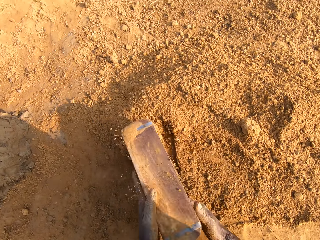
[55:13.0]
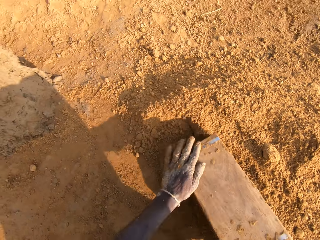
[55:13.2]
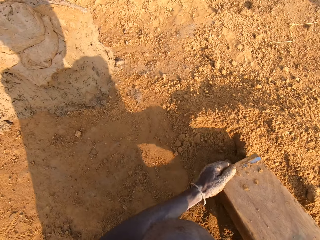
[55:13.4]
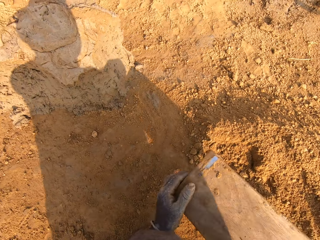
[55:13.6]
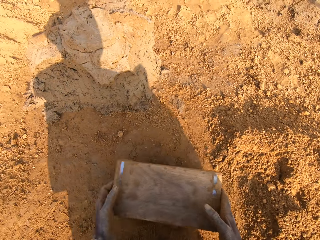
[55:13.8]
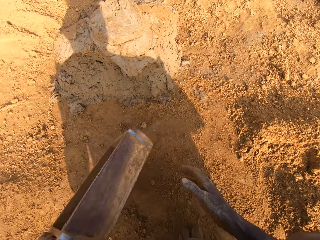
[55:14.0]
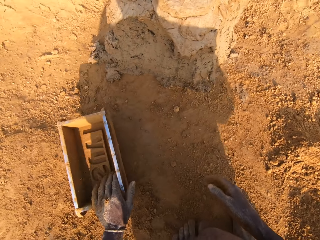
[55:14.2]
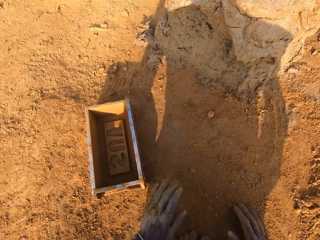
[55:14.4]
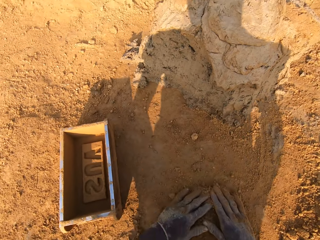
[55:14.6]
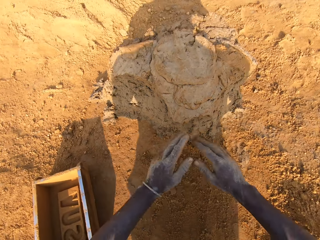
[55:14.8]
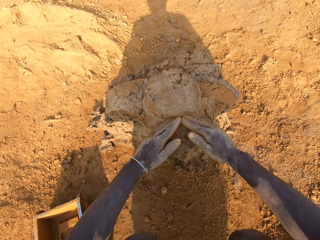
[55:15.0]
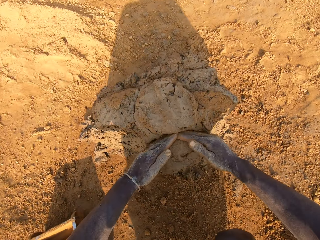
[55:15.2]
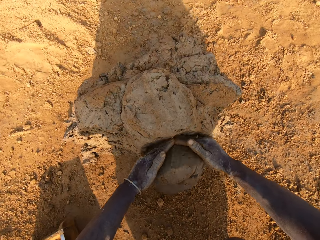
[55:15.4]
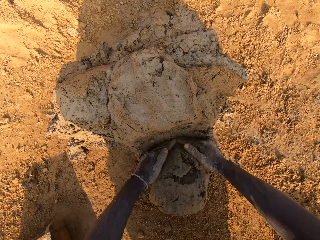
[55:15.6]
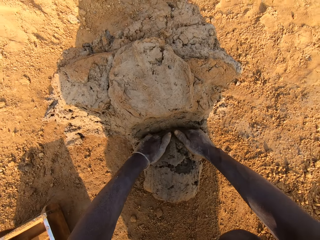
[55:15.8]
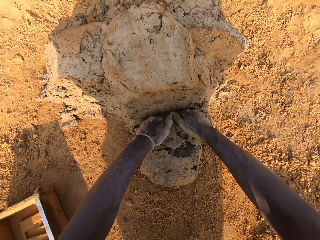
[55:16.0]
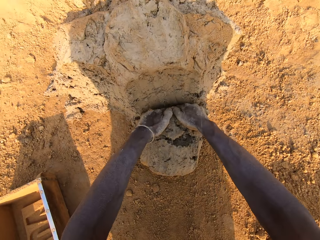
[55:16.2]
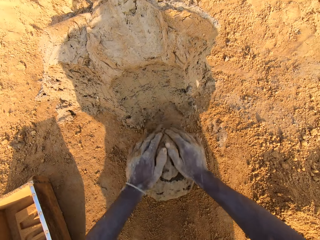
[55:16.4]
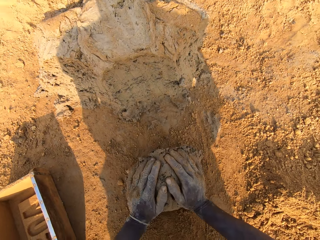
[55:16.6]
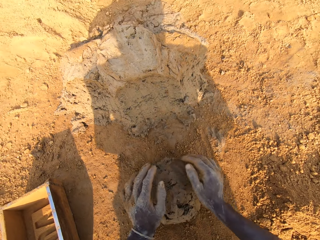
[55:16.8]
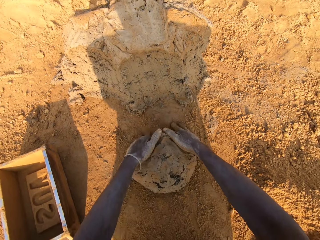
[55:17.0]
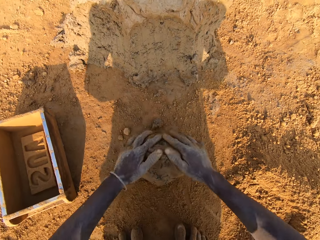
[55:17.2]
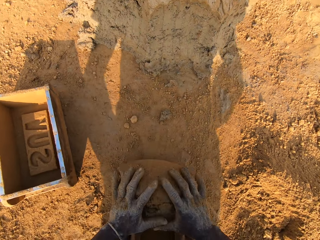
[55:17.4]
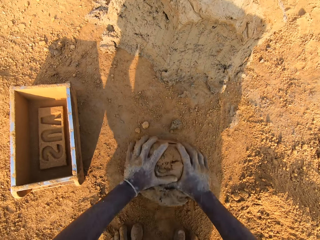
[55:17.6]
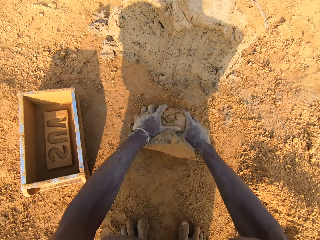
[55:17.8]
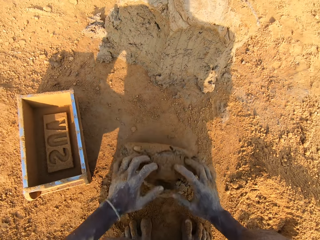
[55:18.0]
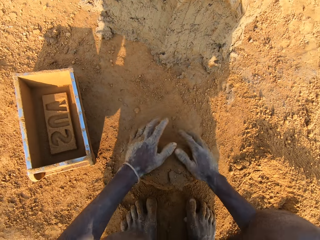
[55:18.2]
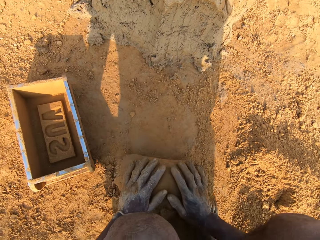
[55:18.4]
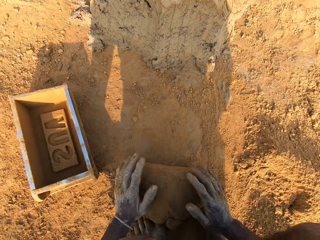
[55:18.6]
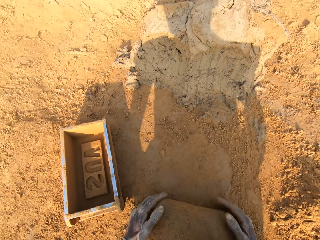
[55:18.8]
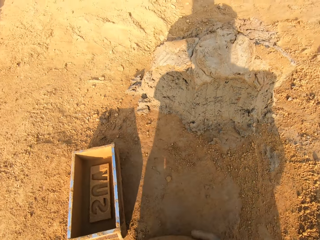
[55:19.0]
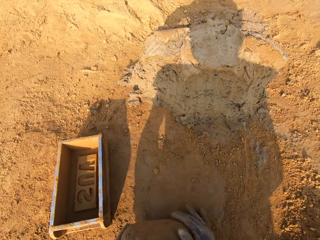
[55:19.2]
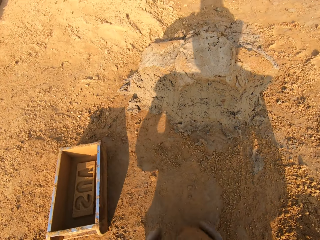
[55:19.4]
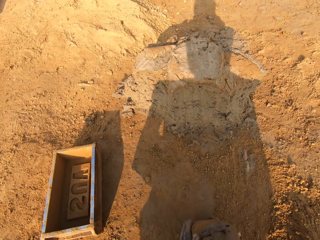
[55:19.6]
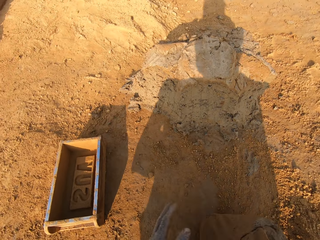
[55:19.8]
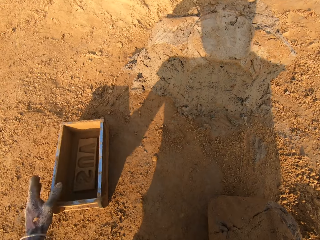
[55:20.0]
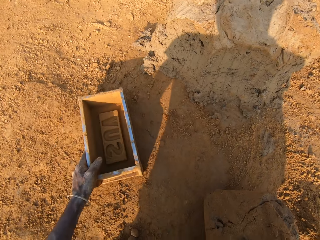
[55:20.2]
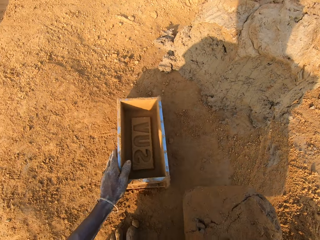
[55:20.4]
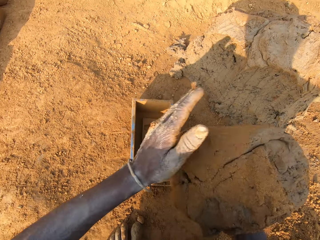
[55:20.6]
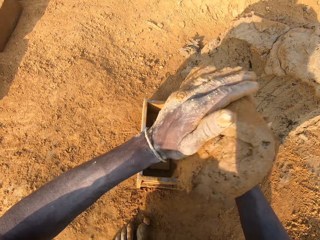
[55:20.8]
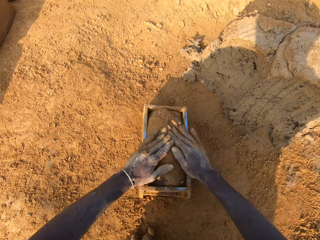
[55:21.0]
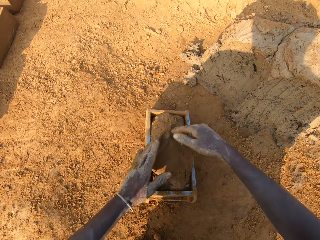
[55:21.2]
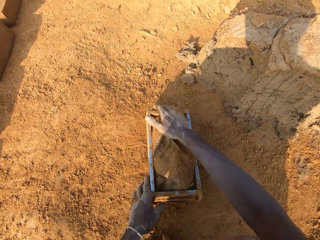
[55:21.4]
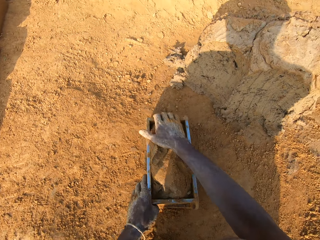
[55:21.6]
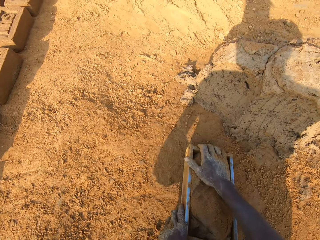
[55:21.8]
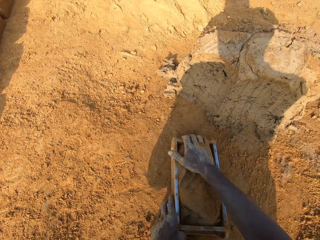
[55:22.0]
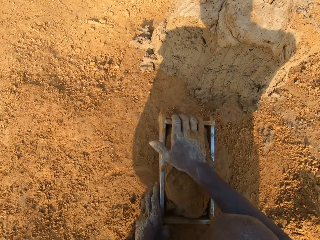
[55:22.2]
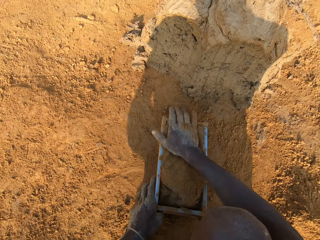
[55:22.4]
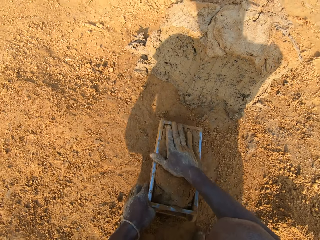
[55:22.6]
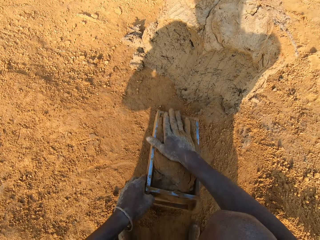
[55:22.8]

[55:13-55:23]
The camera wearer packs sand into the brick mold. He pours the sand in the brick mold on the ground. He puts the brick mold on the ground. He slides his hands on the ground. He cuts out a portion of mortar from the heap of mortar with his hands. He molds the mortar on the ground with his hands. He adjusts the brick mold with his left hand. He picks up the brick mold on the ground. He loads the mortar into the brick mold.

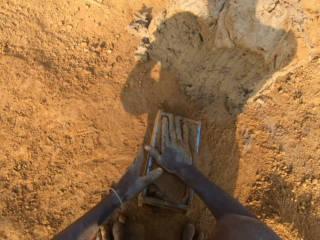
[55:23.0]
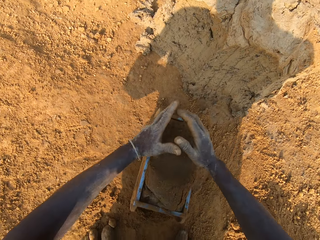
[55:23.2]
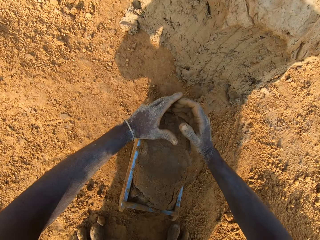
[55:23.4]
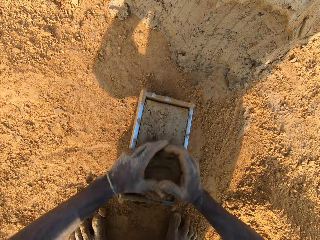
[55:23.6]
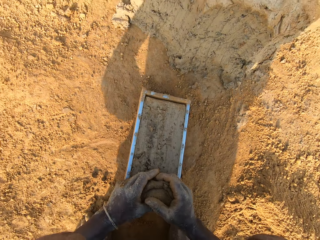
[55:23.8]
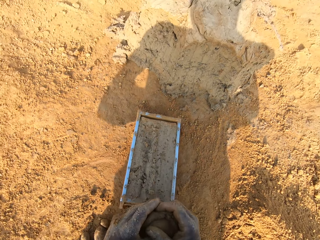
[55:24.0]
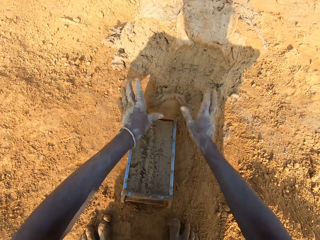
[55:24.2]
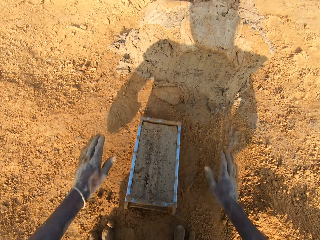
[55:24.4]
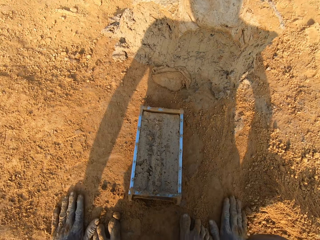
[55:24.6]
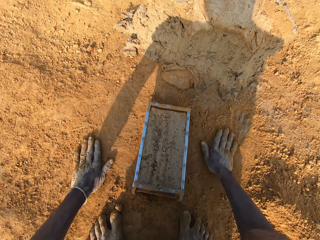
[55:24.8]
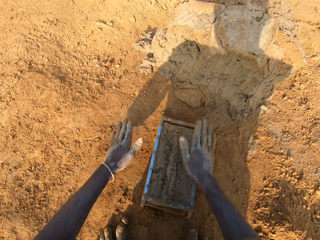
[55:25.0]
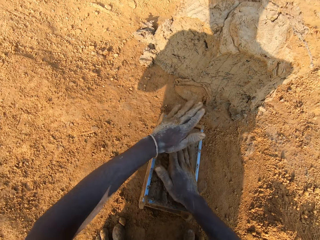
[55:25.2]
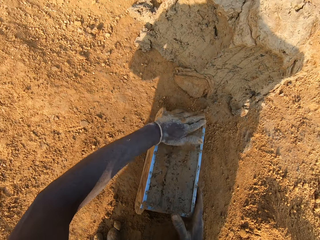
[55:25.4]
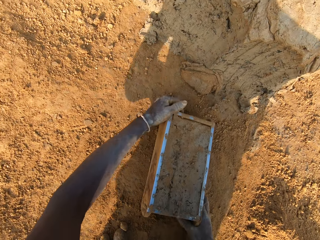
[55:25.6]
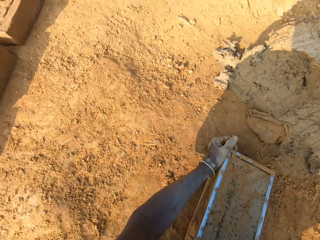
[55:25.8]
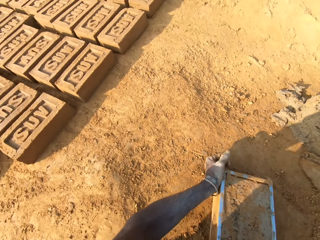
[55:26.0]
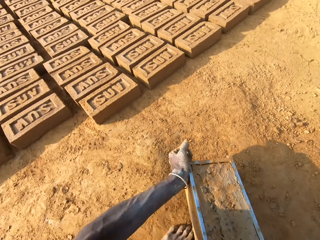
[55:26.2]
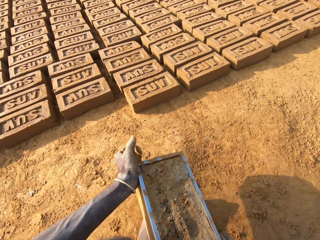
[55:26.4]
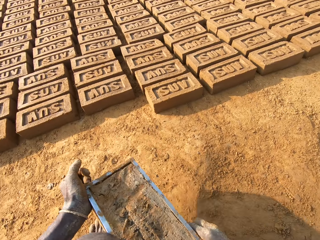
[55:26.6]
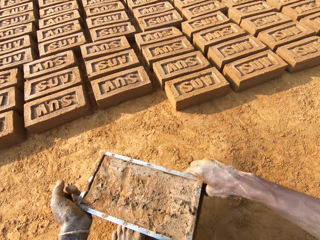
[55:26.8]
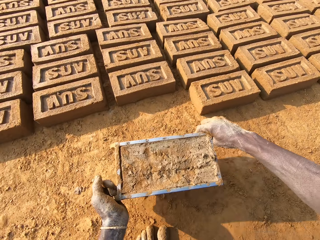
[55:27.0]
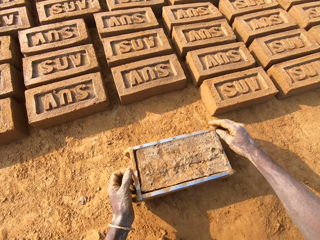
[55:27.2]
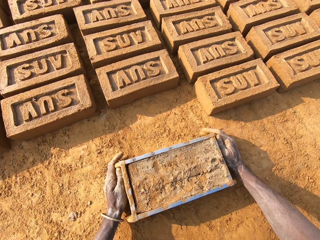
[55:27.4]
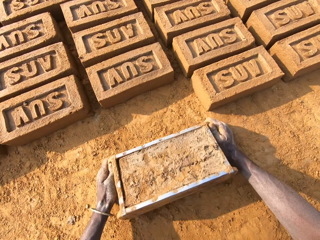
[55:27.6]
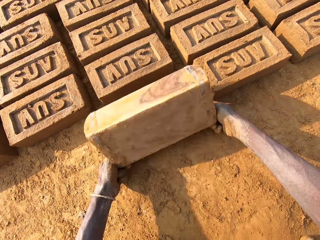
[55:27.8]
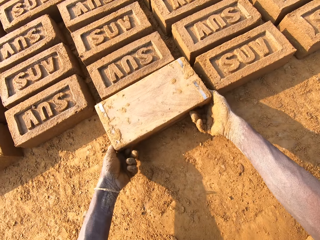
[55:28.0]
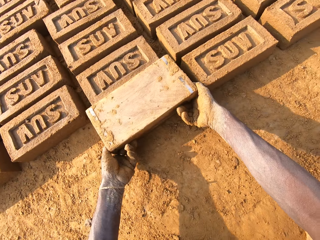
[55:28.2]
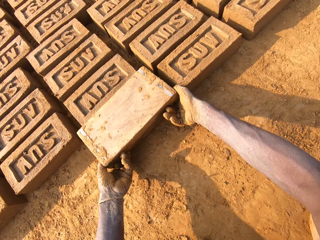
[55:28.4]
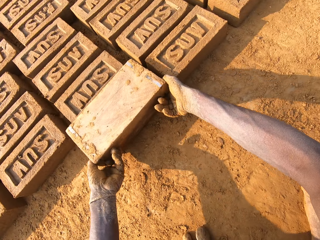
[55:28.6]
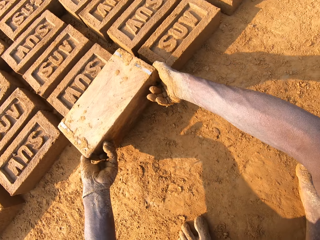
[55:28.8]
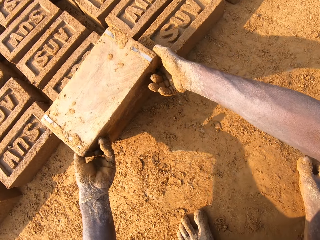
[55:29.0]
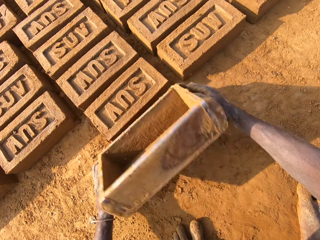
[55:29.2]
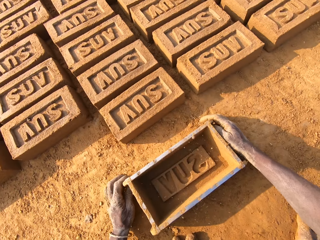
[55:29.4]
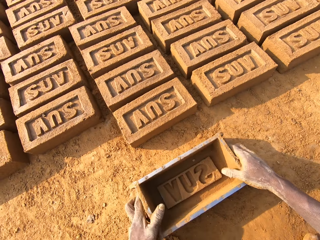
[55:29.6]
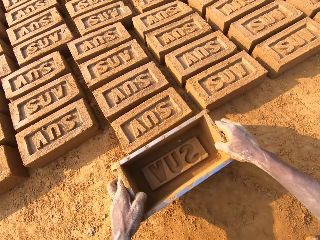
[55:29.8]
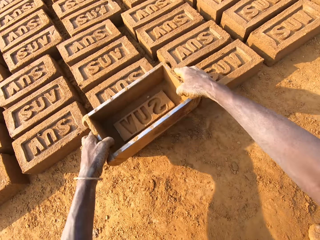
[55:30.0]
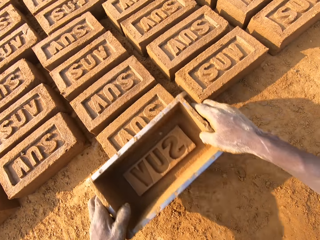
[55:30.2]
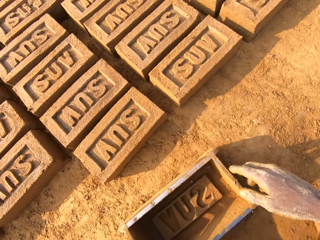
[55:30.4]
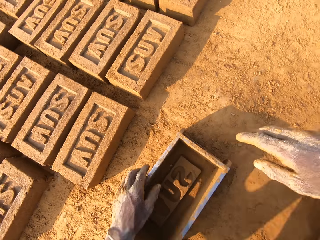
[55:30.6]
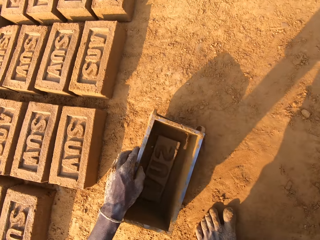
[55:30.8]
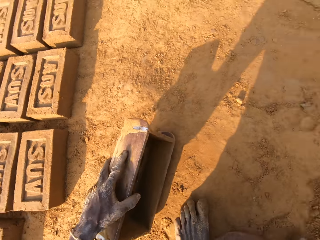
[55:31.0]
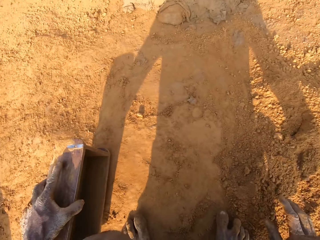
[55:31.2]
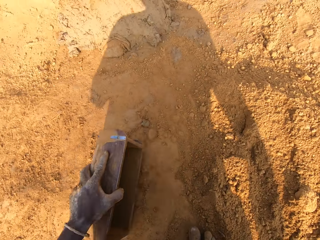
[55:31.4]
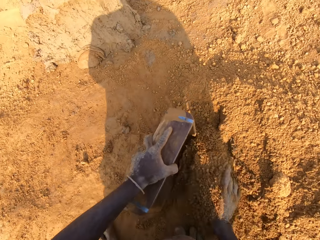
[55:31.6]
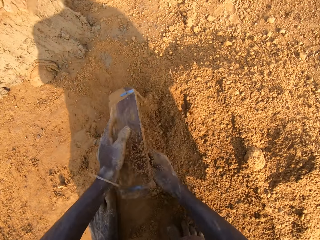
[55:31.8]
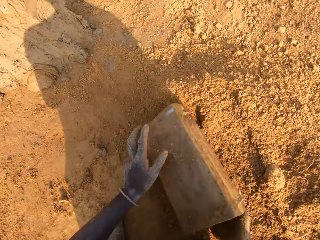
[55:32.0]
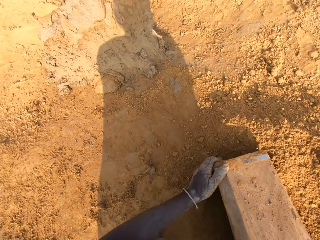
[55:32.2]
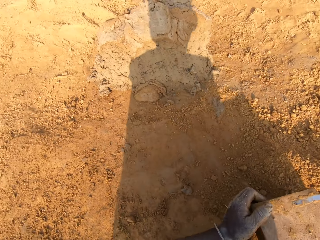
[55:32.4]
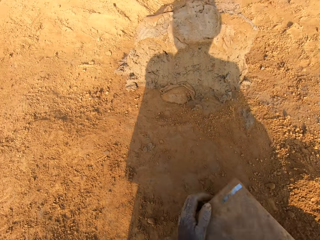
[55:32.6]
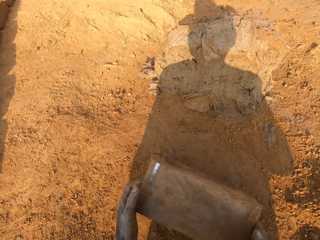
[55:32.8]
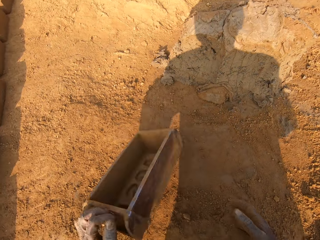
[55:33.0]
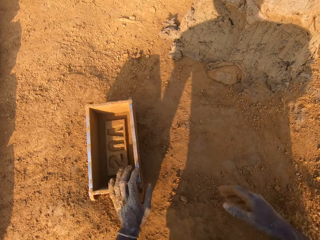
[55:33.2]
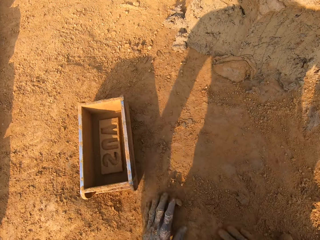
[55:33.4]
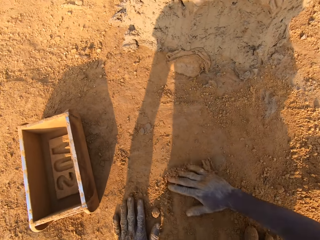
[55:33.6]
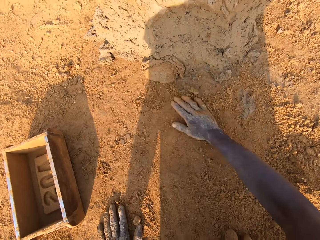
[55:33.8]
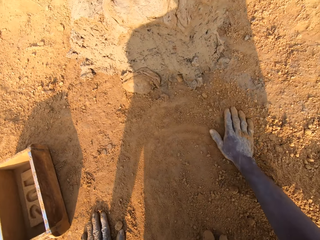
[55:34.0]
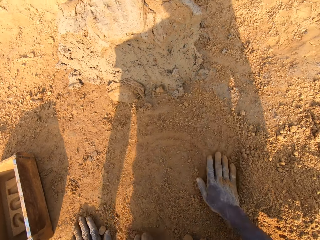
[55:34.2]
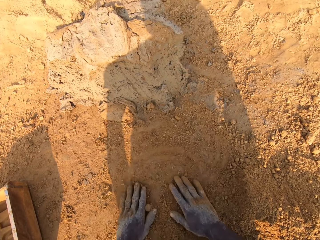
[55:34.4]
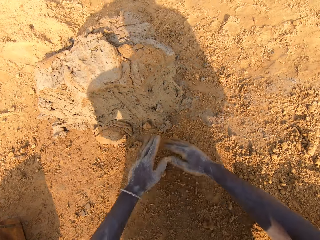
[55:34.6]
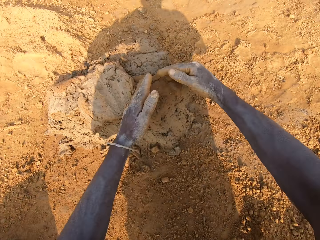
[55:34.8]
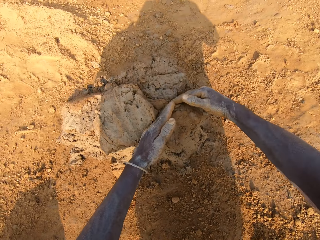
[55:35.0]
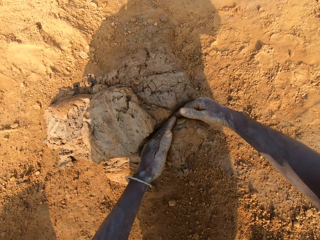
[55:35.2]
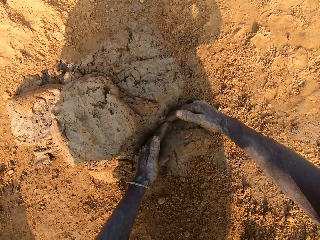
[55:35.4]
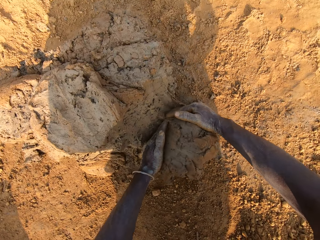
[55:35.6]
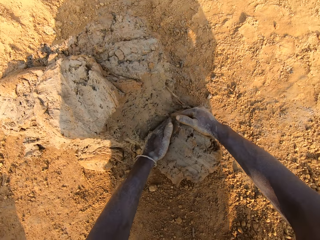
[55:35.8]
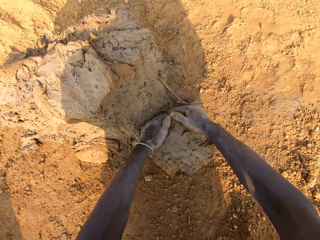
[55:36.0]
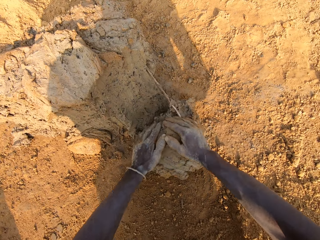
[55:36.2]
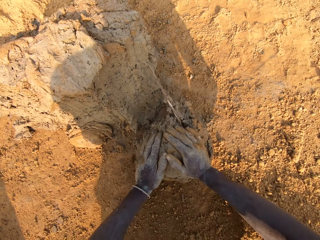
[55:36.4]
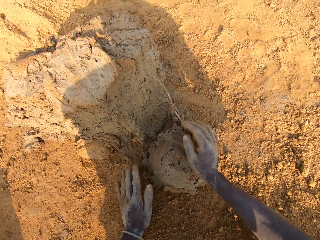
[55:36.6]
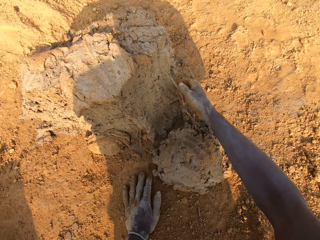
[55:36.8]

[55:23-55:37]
The camera wearer scrapes mortar from the brick mold with his hands. He drops the portion of mortar in his hands on the heap of mortar. He slides his hands on the ground. He hits the mortar in the brick mold with the sand in his hands. He moves the brick mold closer to the bricks aligned on the ground. He picks up the brick mold on the ground and walks on the ground. He puts the brick on the ground. He flips the brick mold upside down. He makes the brick with the brick mold. He removes the brick mold from the brick. He puts the brick mold on the ground. He taps the brick with the brick mold in his hands. He picks up the brick mold on the ground. He moves to the sandy area. He packs sand into the brick mold. He pours the sand in the brick mold on the ground. He puts the brick mold on the ground. He slides his hands on the ground. He cuts out a portion of mortar from the heap of mortar with his hands.
